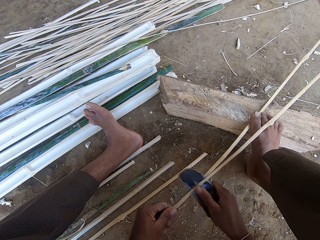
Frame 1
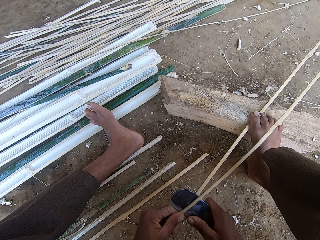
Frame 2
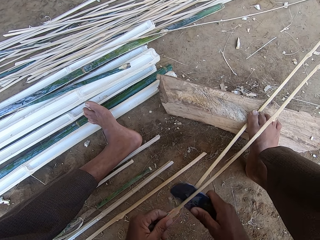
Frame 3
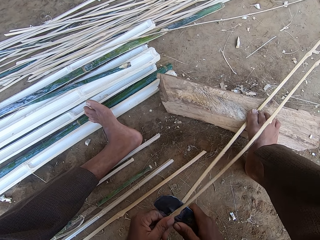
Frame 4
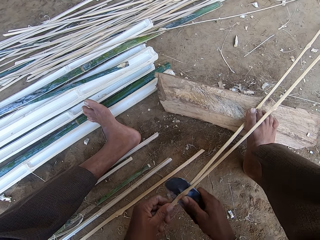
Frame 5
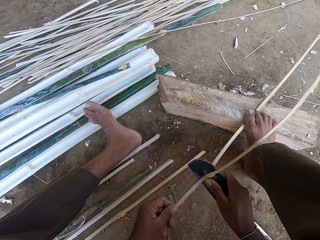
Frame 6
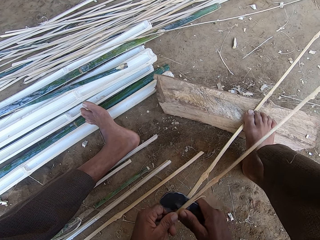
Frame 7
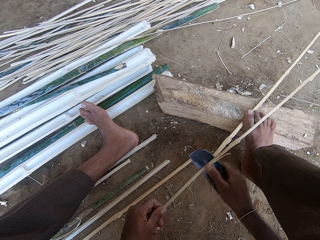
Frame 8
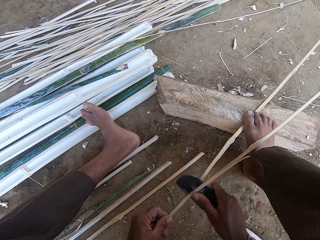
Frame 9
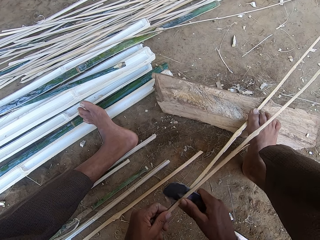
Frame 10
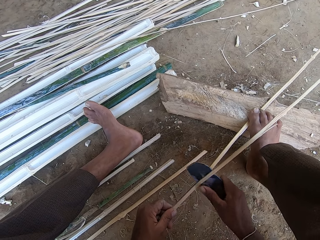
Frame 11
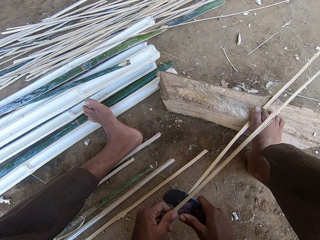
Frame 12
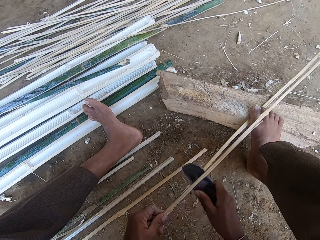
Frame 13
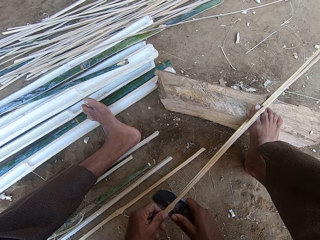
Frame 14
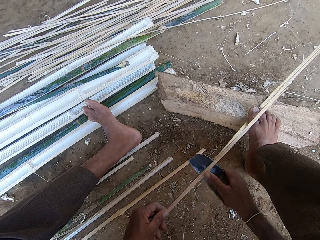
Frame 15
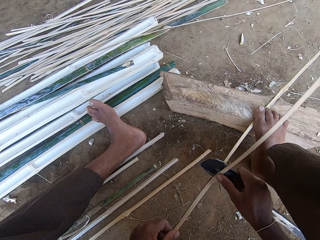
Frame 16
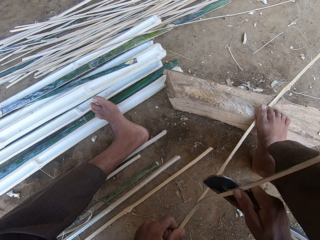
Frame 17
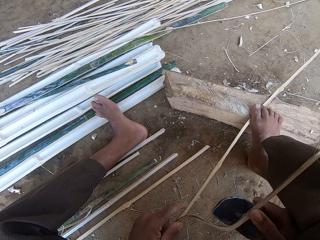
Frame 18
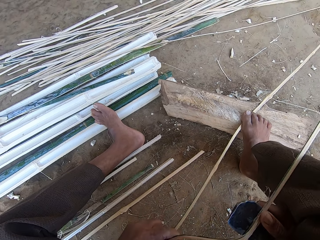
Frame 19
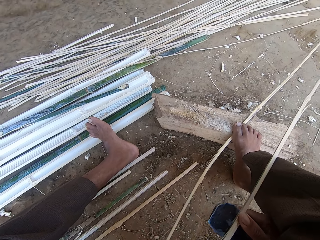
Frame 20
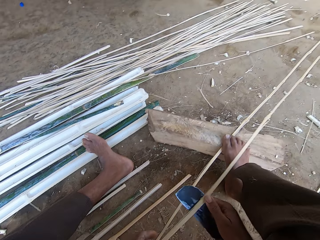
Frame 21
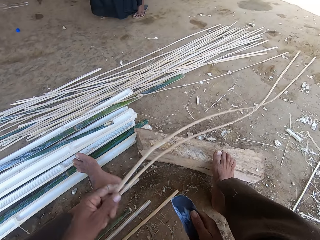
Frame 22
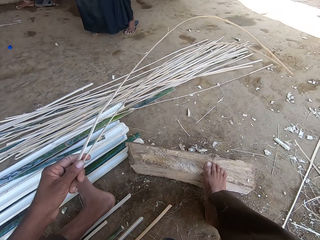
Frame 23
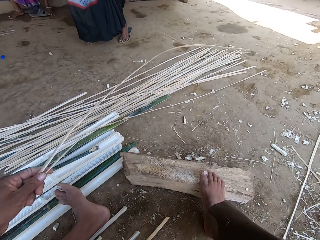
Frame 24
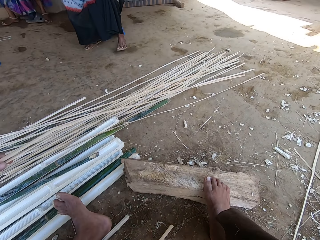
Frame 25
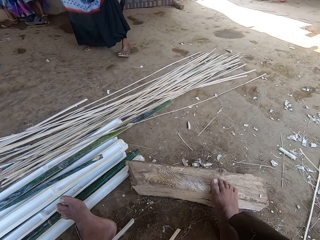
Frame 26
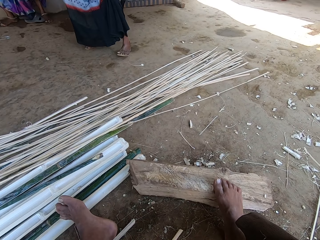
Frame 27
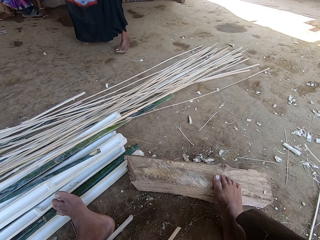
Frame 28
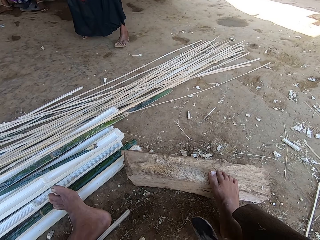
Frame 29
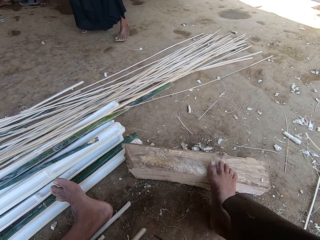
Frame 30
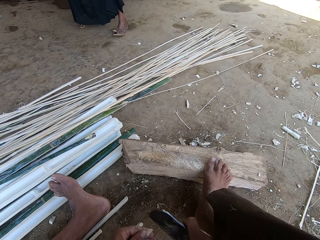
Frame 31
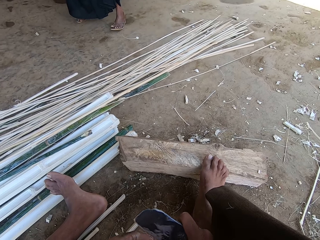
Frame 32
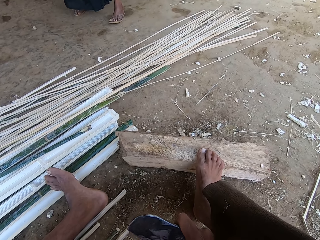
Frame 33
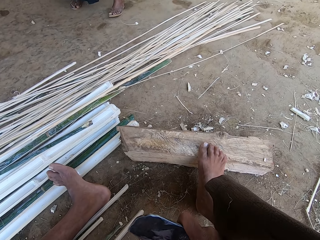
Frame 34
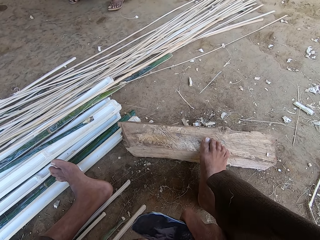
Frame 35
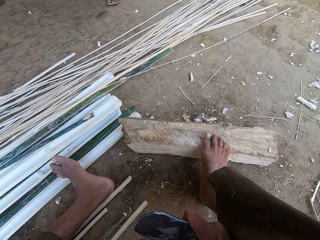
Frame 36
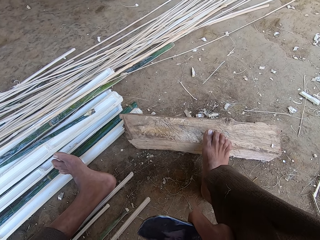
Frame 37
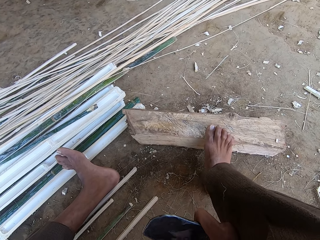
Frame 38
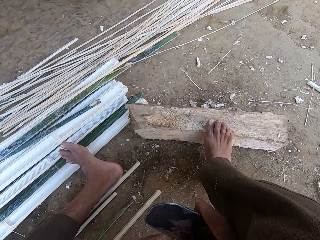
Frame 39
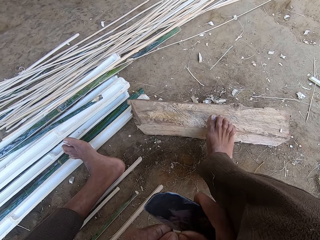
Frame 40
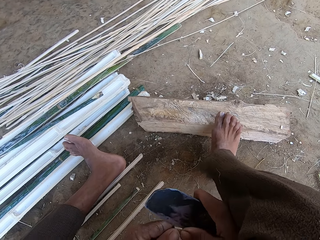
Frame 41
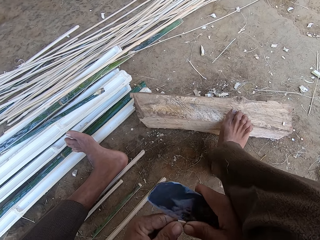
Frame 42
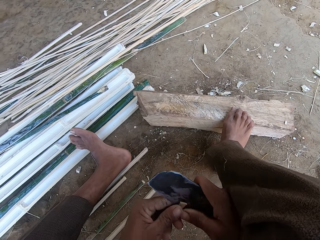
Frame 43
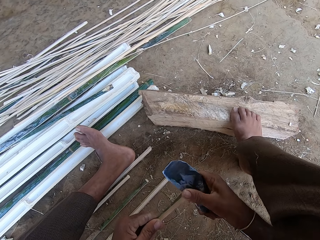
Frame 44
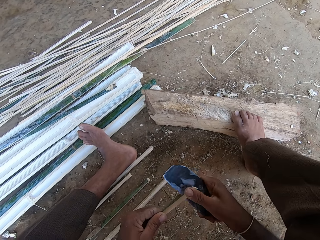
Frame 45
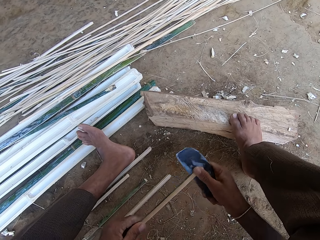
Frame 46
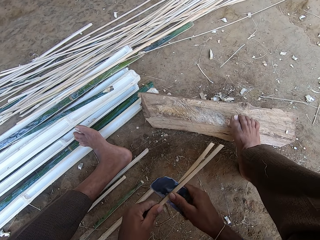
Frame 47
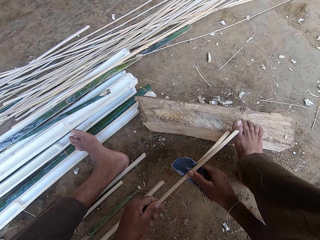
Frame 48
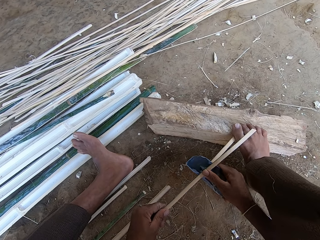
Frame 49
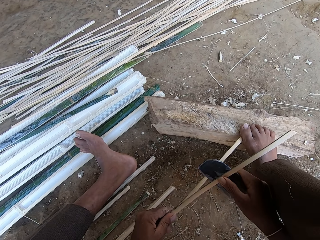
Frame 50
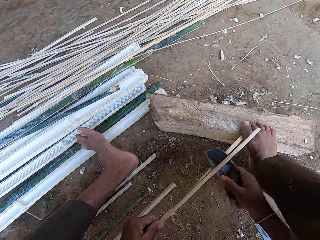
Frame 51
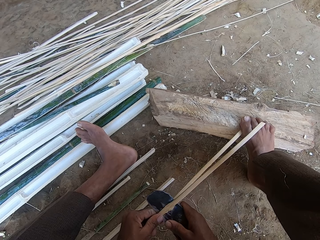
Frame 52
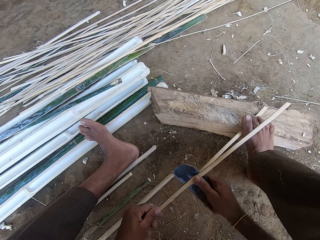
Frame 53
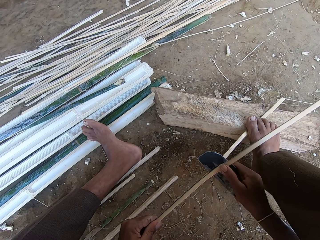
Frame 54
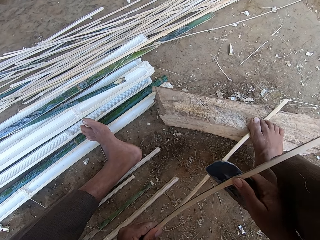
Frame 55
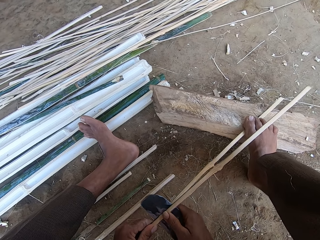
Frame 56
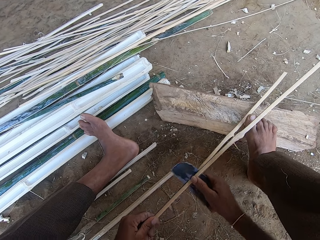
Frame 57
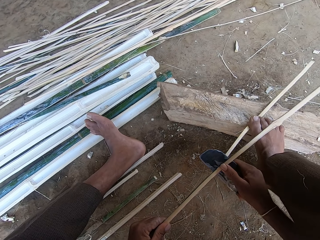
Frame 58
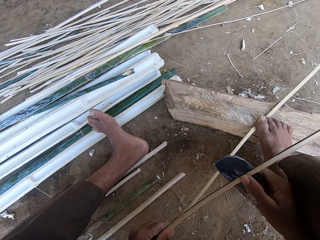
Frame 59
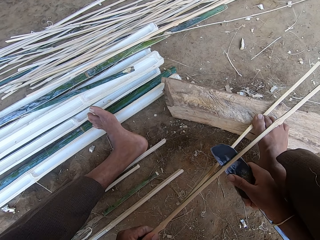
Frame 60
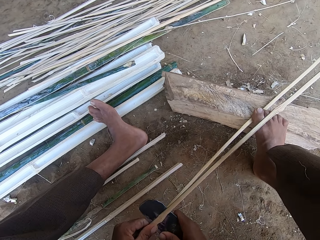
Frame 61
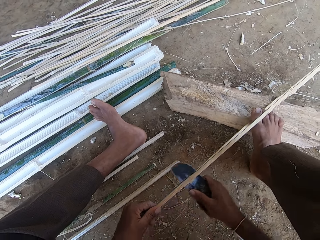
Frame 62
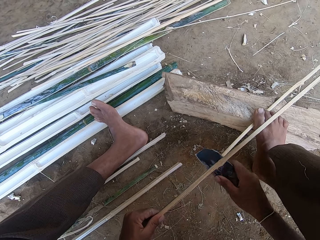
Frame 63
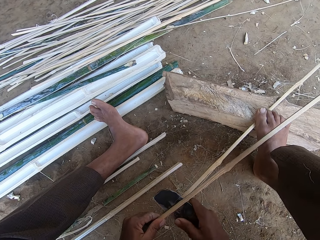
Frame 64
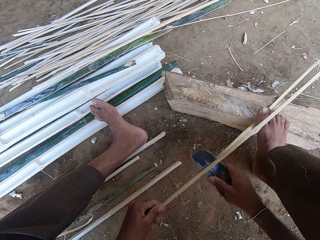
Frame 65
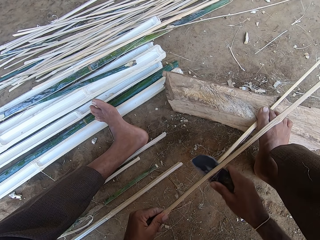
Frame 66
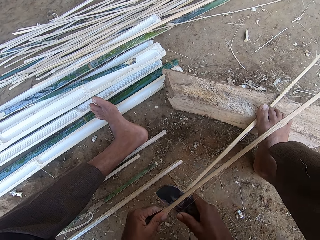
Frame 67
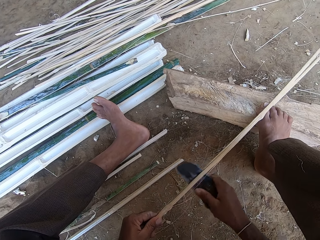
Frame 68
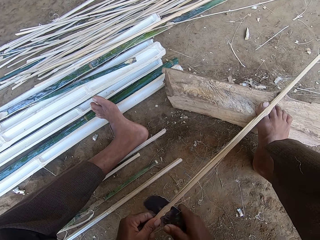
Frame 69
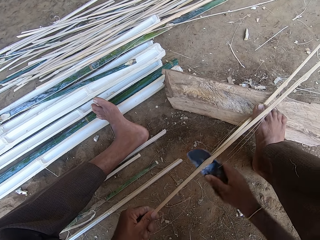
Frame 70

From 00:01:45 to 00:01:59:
The camera wearer drops bamboo. They pick up the bamboo. They slice the bamboo. They step on the bamboo. They chop the reeds with a sickle.

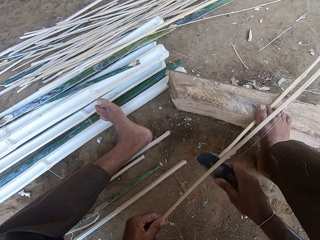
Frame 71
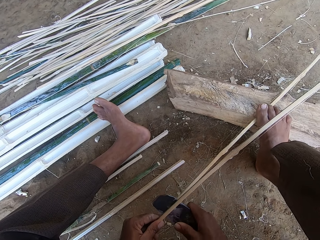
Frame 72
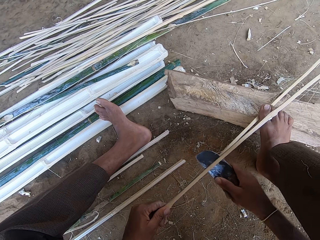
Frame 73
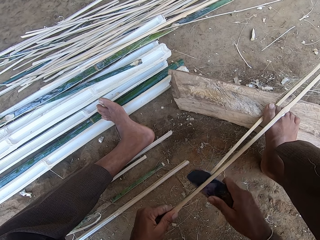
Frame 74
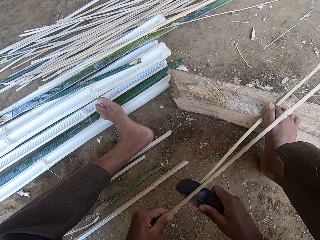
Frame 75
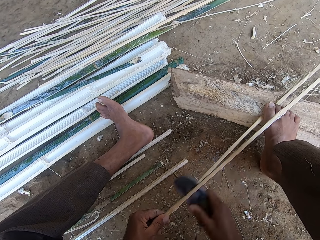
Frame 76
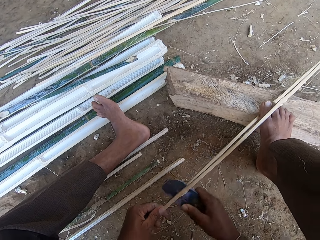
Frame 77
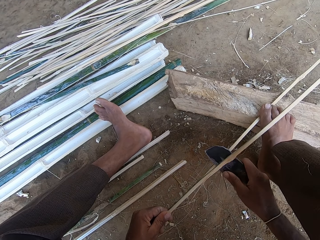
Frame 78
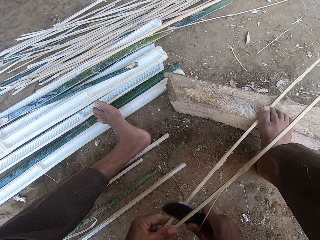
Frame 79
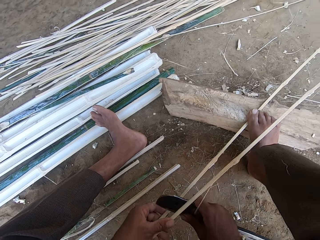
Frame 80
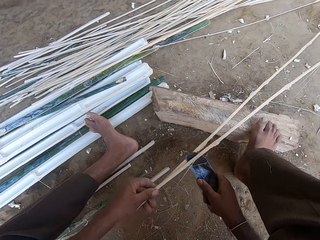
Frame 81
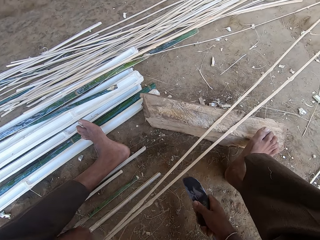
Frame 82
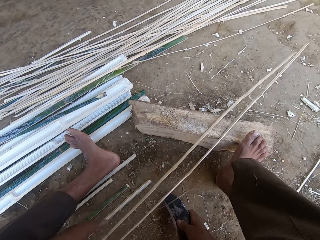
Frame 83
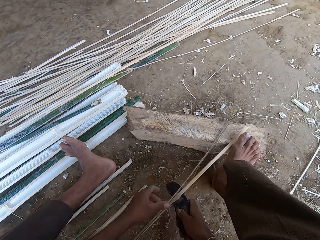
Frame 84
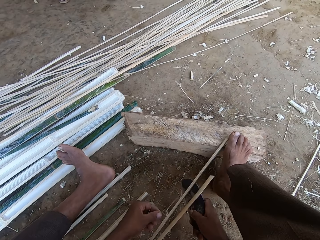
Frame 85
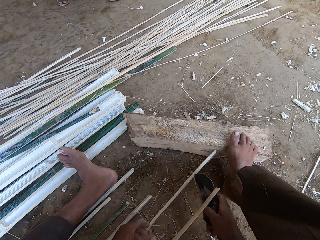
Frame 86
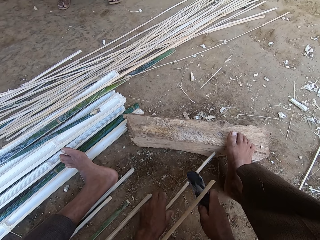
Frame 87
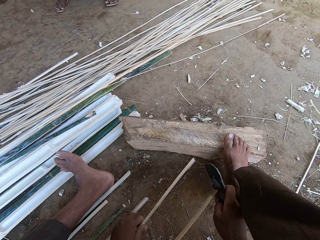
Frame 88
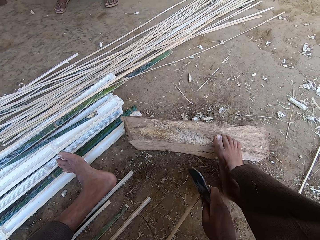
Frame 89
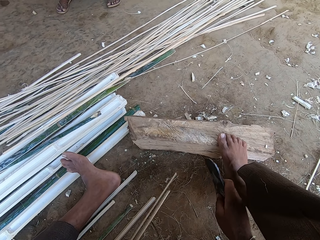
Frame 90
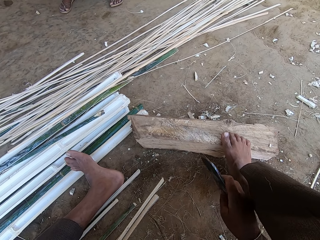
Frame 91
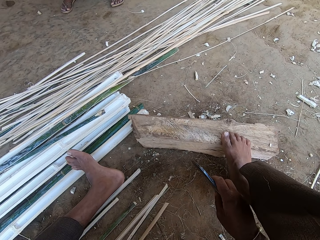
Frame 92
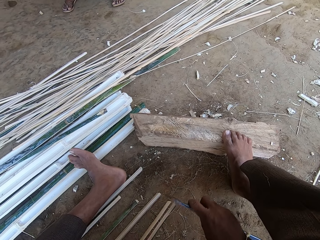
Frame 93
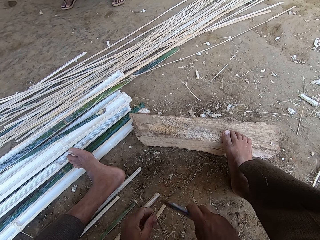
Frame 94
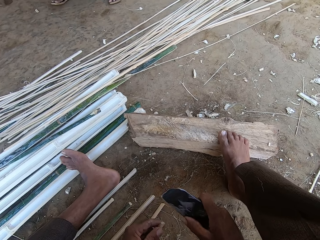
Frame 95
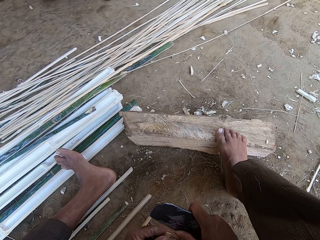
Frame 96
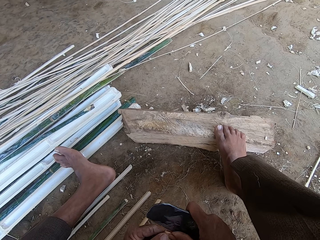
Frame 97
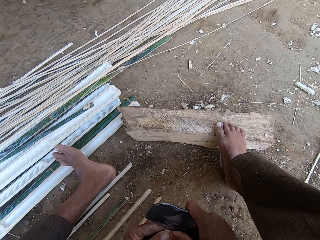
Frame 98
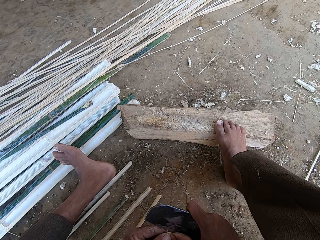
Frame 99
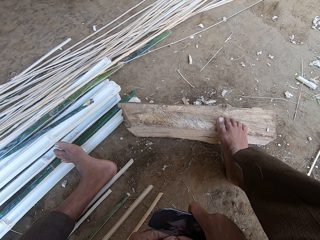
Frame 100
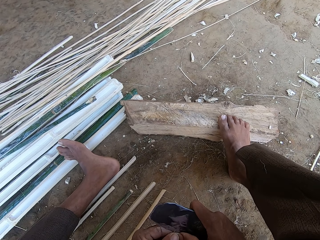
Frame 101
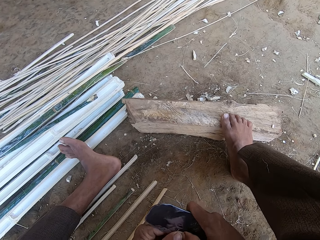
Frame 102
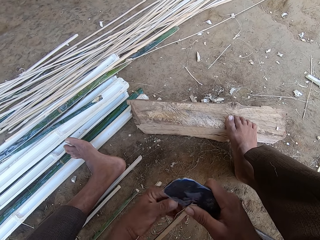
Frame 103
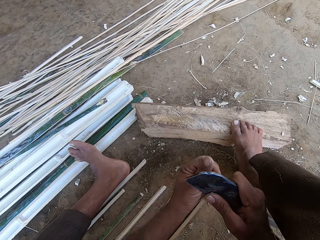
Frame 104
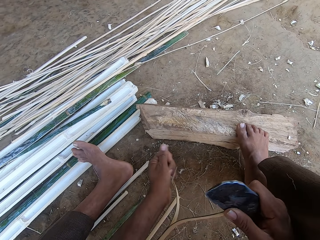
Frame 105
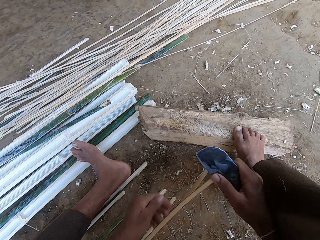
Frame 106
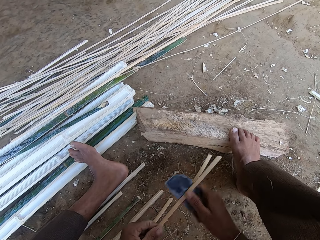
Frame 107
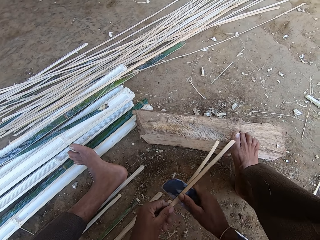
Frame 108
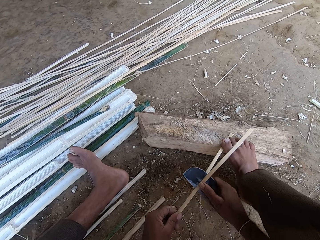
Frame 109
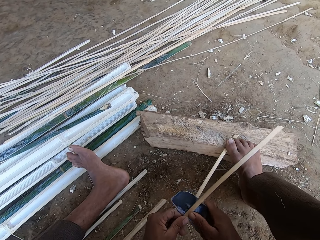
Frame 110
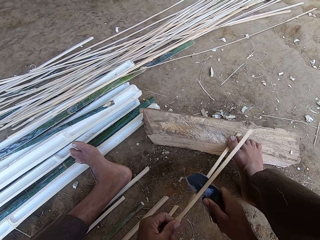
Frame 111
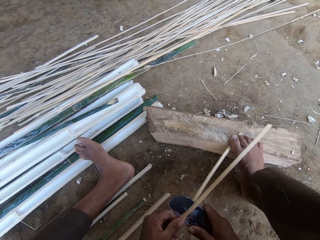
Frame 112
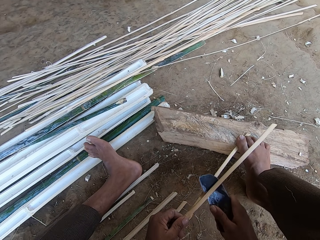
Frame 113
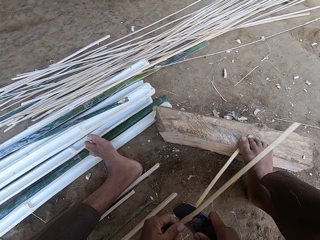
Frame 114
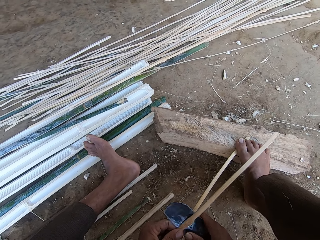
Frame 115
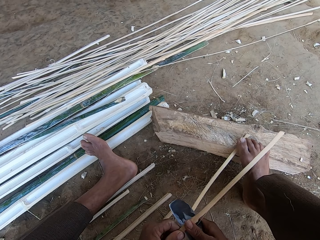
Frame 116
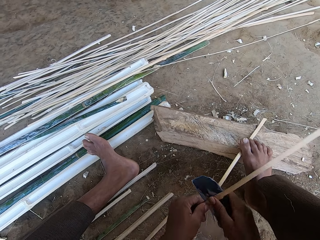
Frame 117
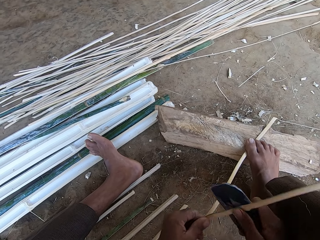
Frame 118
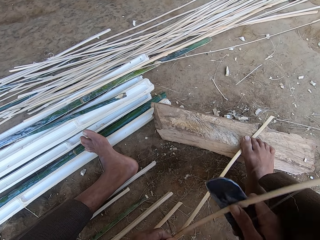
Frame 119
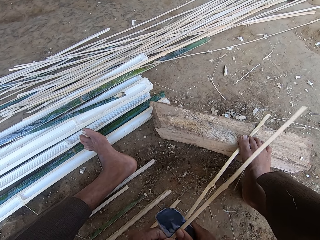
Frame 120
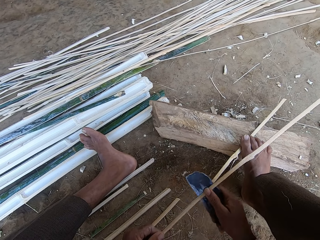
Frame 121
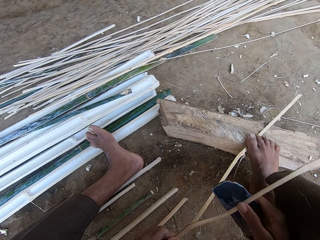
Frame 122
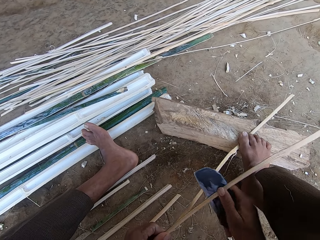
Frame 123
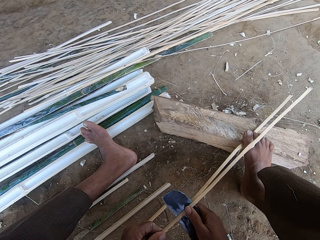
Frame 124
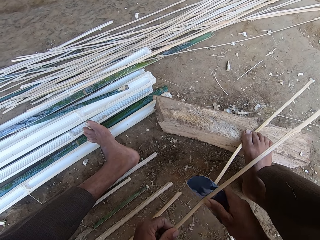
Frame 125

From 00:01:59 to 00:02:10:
The camera wearer moves bamboo. They pick up the bamboo. They slice the bamboo. They talk to a woman. They step on the bamboo. The woman talks to the camera wearer. The camera wearer talks to the woman. The woman talks to the camera wearer.
